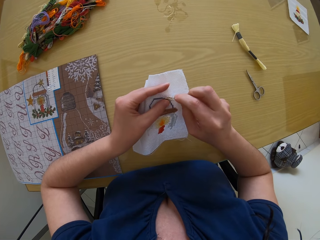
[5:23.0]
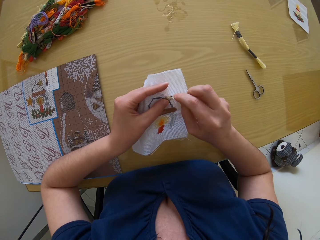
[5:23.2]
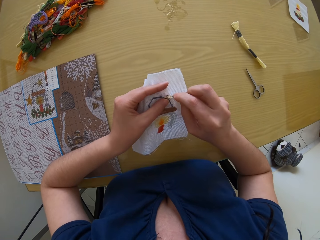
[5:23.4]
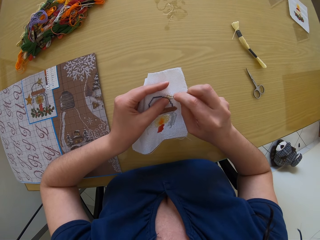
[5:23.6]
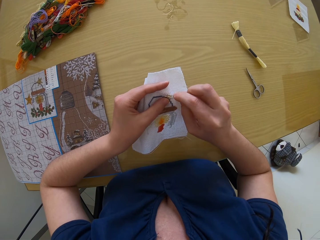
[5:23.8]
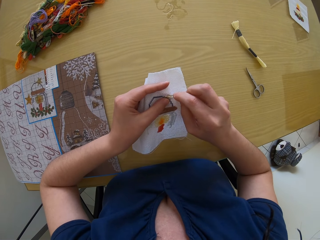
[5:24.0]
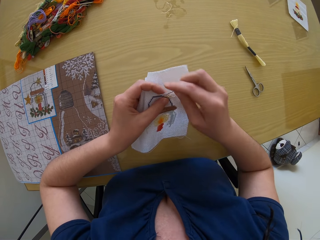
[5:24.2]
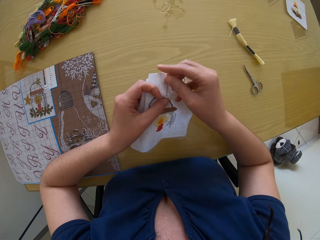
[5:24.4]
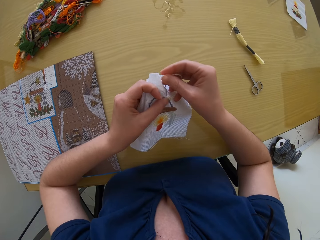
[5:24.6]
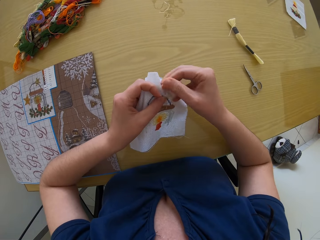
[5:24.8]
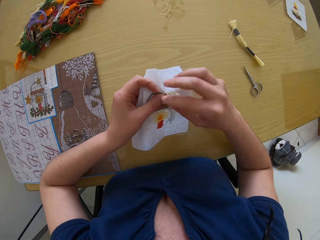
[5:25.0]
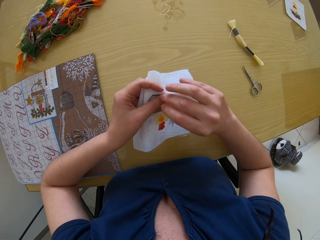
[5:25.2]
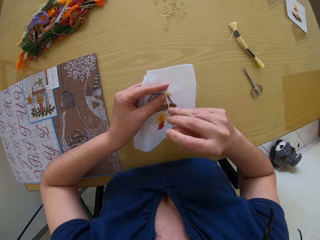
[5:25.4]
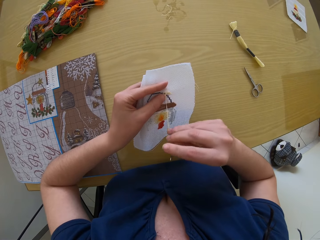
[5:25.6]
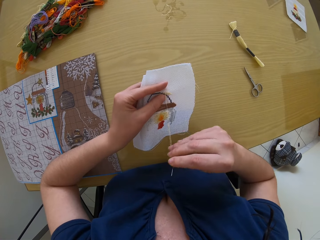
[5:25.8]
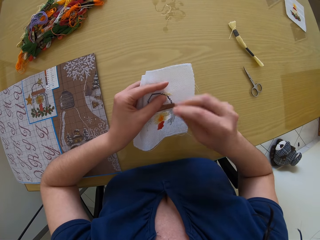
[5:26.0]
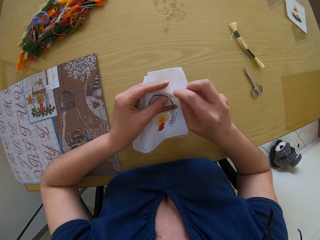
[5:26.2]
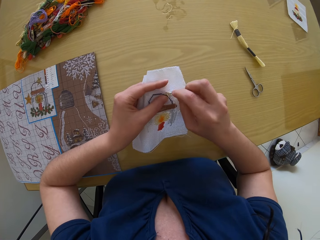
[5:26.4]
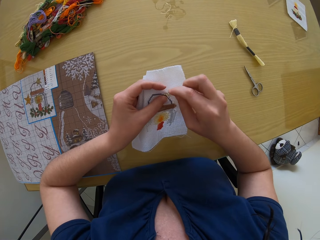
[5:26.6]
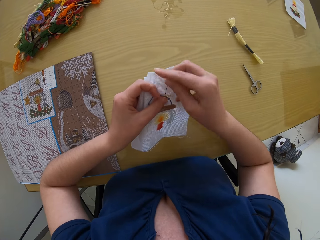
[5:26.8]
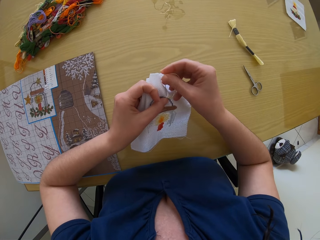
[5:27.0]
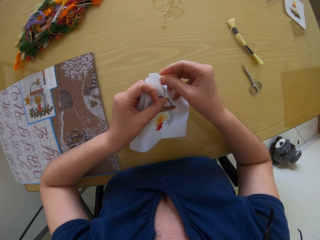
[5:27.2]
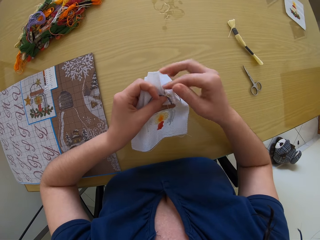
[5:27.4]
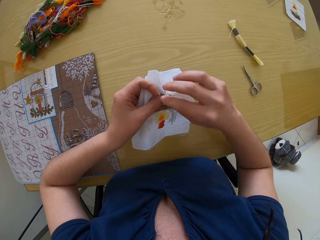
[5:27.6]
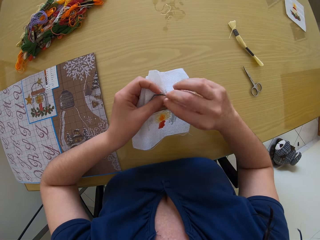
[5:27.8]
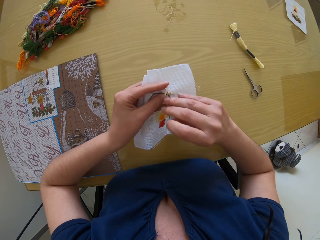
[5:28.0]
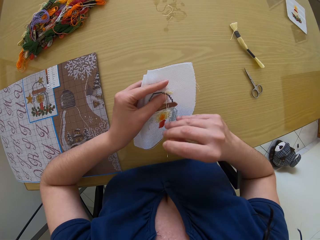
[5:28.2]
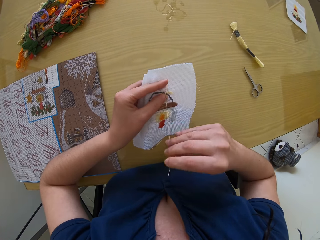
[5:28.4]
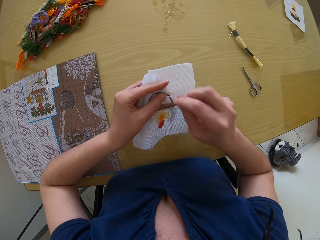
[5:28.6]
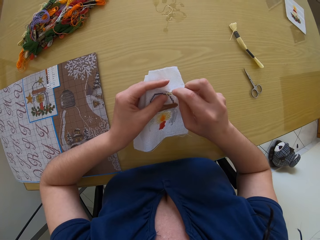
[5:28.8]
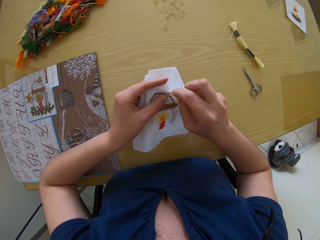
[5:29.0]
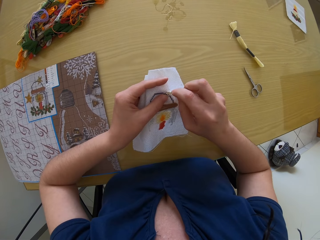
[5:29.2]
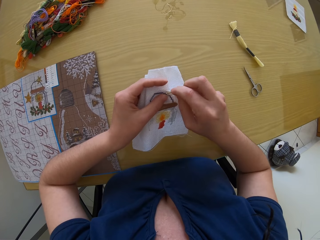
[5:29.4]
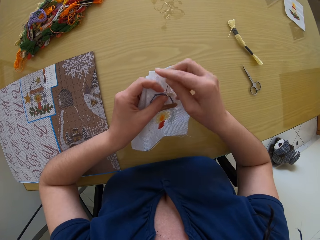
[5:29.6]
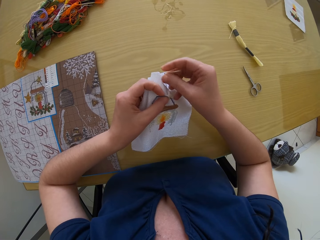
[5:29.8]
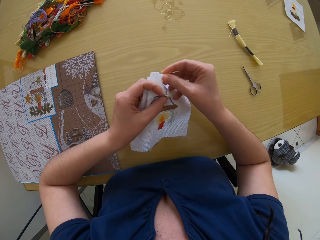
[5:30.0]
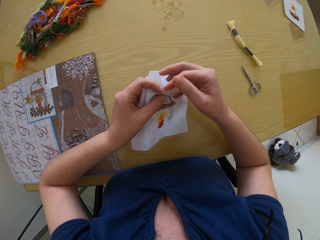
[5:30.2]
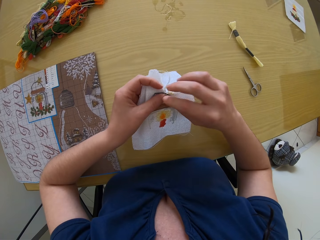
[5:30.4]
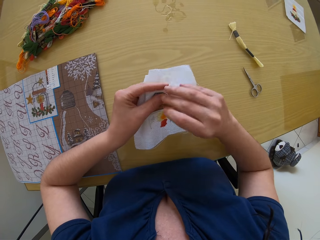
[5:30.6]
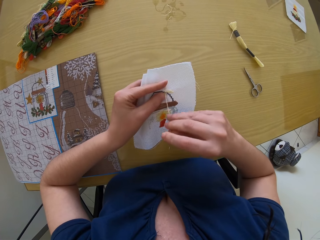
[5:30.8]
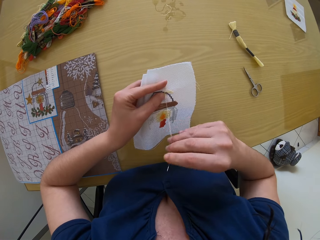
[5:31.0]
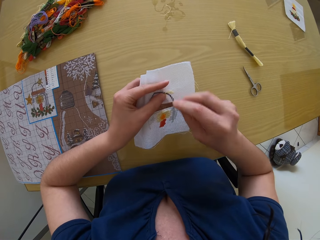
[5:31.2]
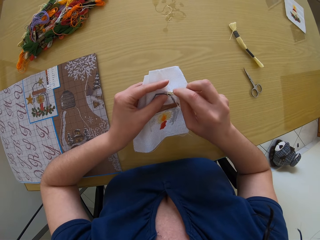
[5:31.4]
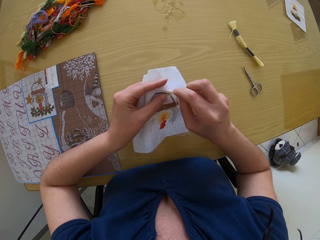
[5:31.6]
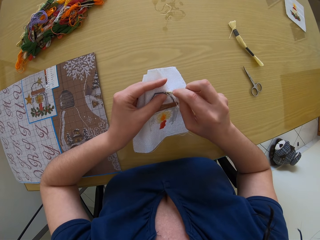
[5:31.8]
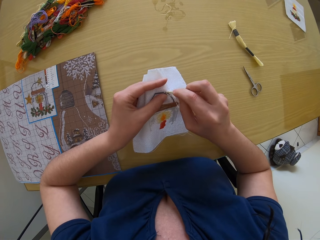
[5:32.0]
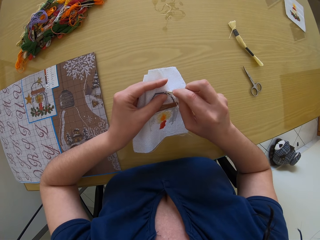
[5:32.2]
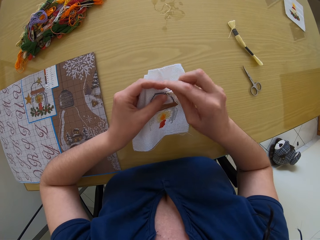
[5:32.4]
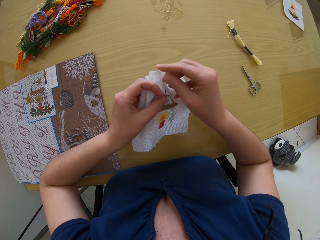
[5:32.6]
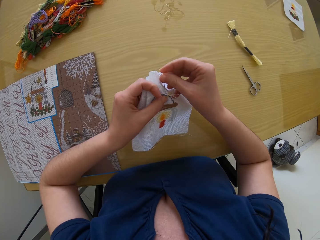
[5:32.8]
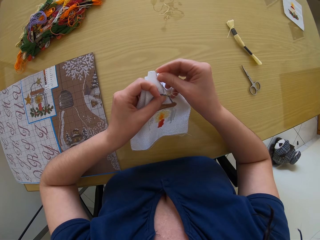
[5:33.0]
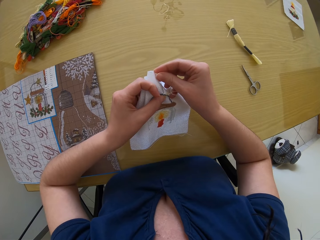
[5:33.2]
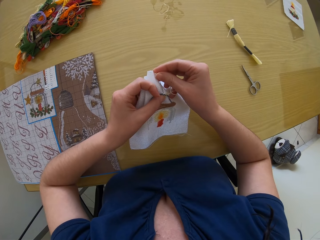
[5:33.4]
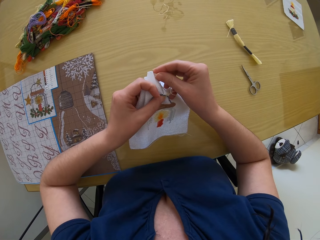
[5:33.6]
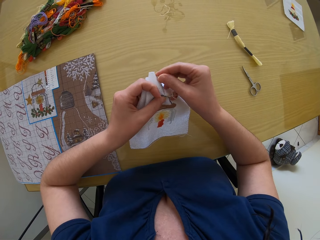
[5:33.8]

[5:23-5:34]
The camera wearer moves the needle. They sew the cloth with the needle. They pull the needle. They move the right hand. They sew the cloth with the needle. They pull the needle. They move the right hand. They sew the cloth with the needle. They pull the needle. They move the right hand. They sew the cloth with the needle.

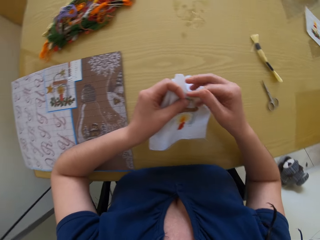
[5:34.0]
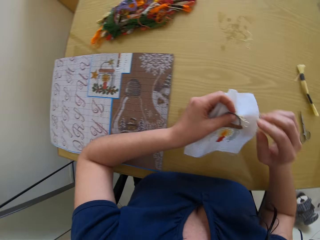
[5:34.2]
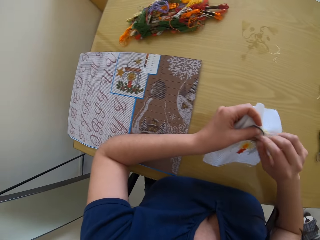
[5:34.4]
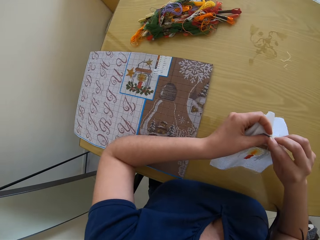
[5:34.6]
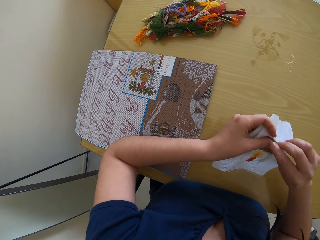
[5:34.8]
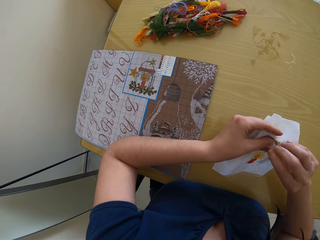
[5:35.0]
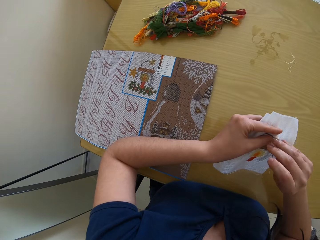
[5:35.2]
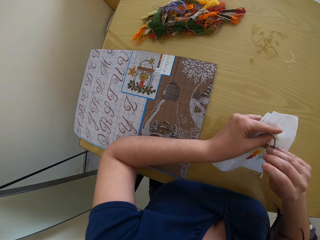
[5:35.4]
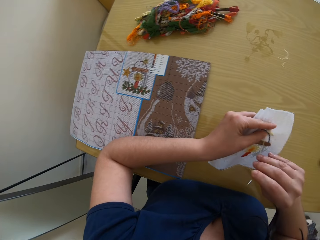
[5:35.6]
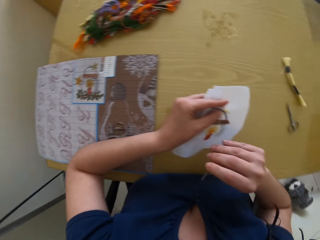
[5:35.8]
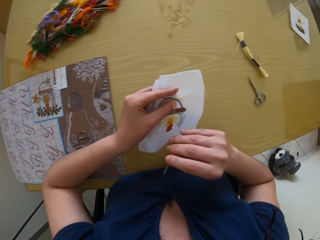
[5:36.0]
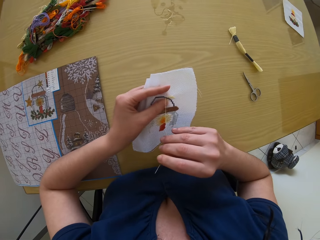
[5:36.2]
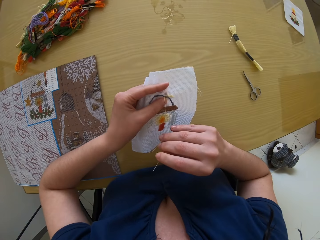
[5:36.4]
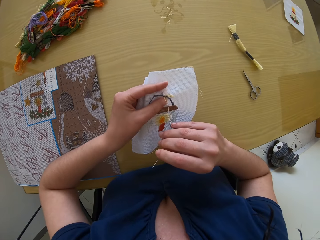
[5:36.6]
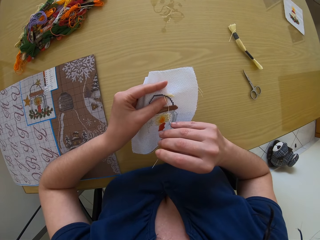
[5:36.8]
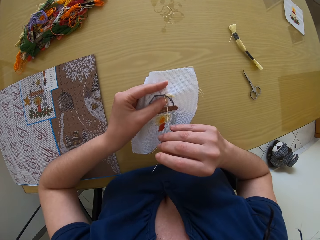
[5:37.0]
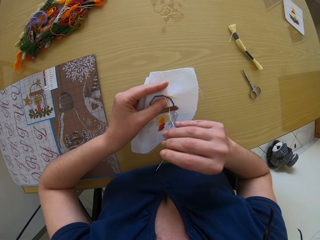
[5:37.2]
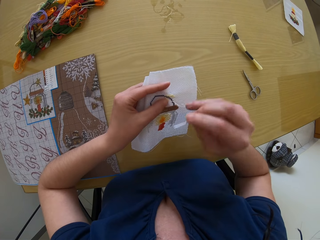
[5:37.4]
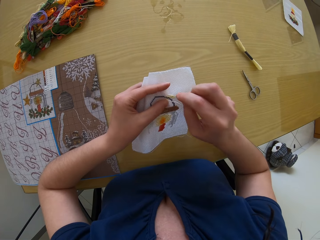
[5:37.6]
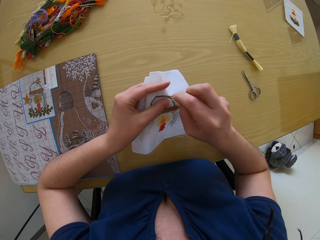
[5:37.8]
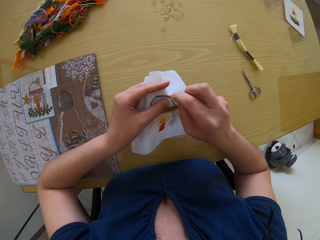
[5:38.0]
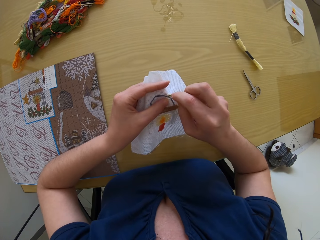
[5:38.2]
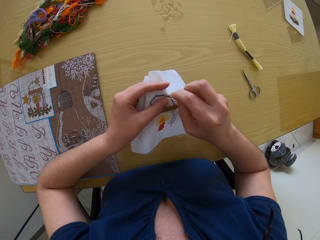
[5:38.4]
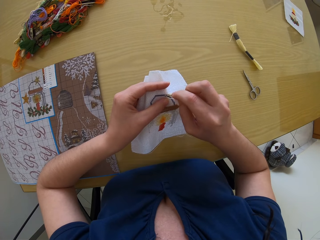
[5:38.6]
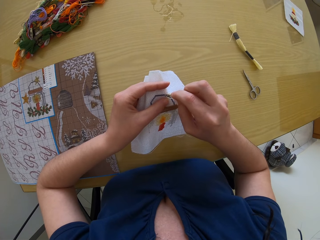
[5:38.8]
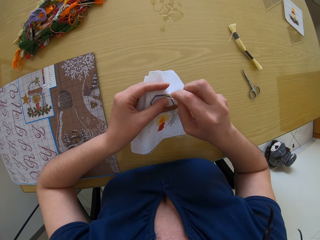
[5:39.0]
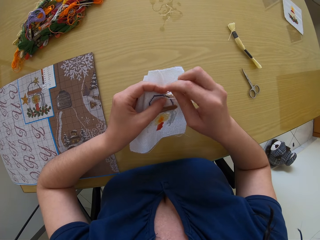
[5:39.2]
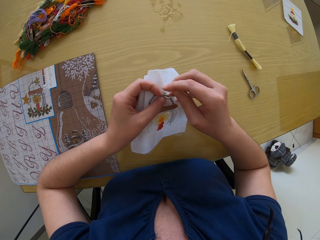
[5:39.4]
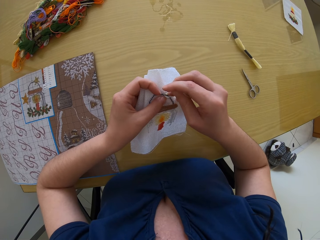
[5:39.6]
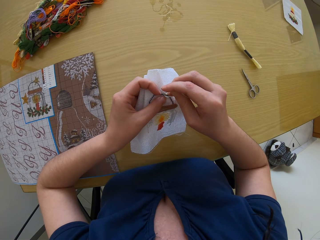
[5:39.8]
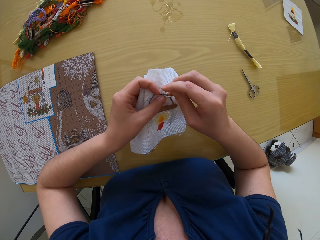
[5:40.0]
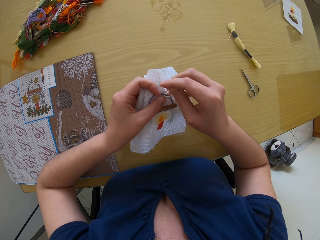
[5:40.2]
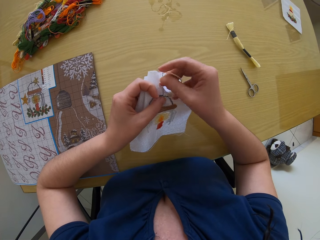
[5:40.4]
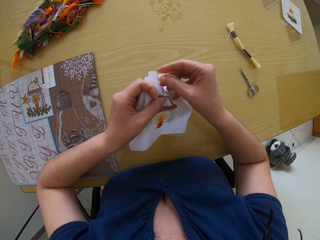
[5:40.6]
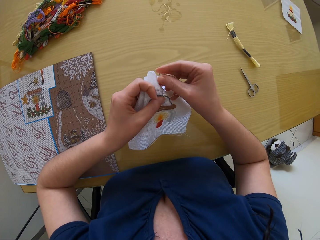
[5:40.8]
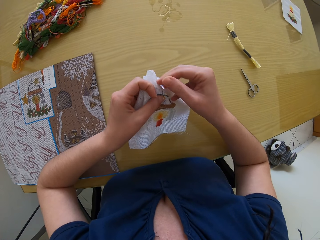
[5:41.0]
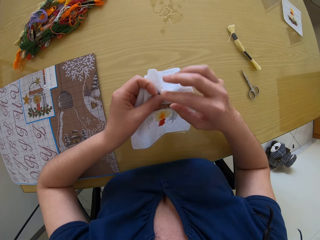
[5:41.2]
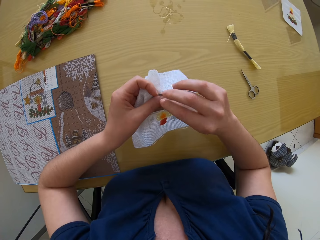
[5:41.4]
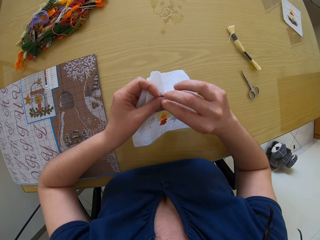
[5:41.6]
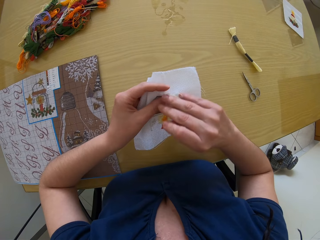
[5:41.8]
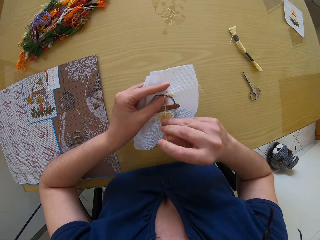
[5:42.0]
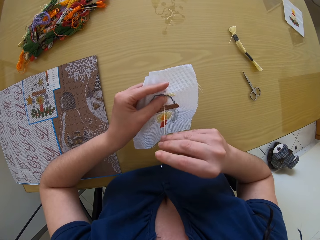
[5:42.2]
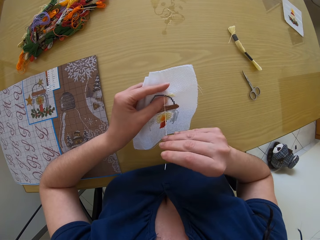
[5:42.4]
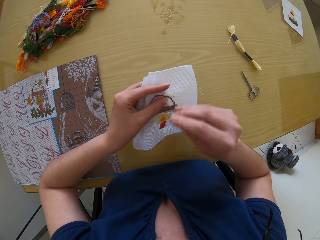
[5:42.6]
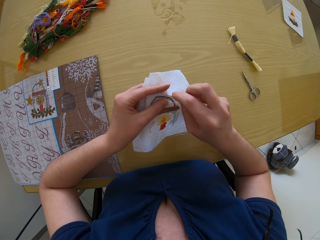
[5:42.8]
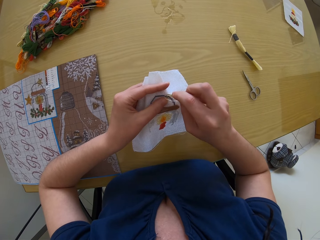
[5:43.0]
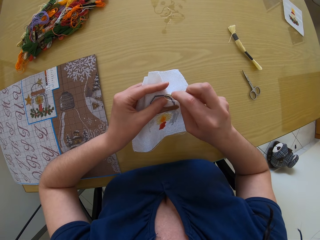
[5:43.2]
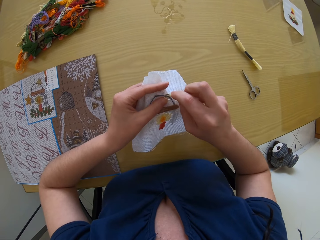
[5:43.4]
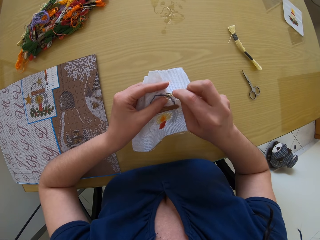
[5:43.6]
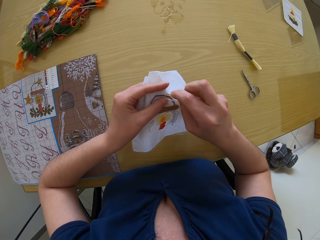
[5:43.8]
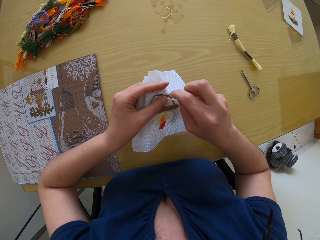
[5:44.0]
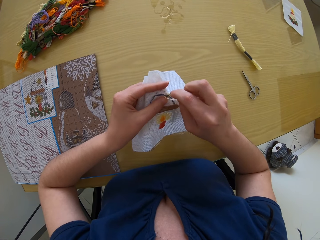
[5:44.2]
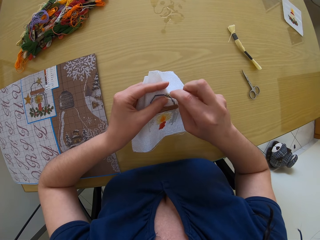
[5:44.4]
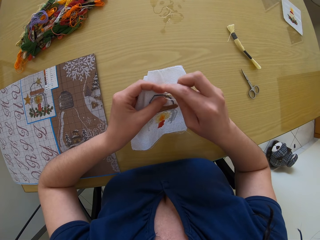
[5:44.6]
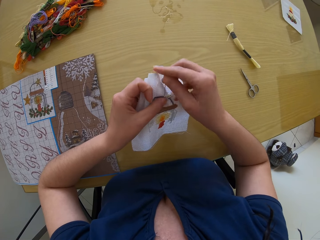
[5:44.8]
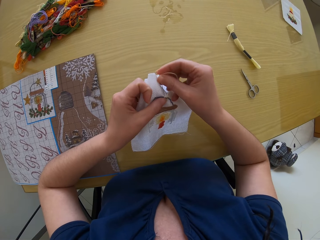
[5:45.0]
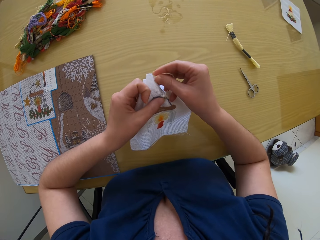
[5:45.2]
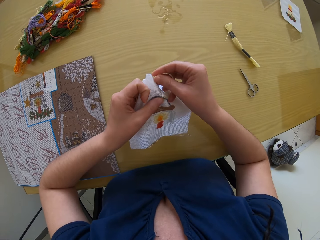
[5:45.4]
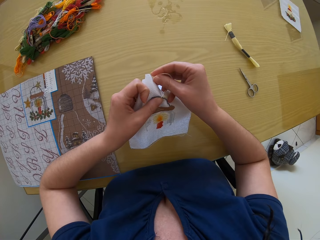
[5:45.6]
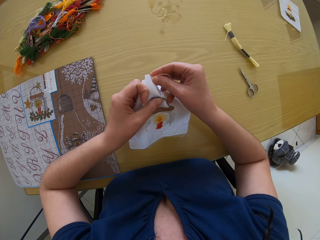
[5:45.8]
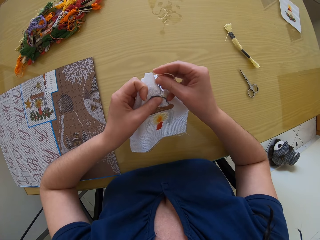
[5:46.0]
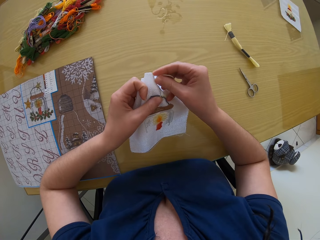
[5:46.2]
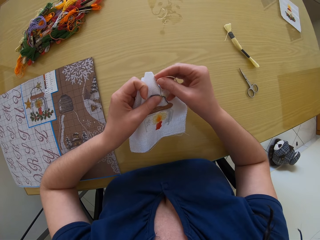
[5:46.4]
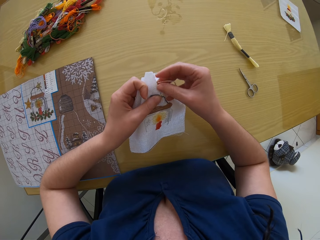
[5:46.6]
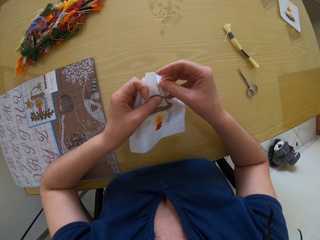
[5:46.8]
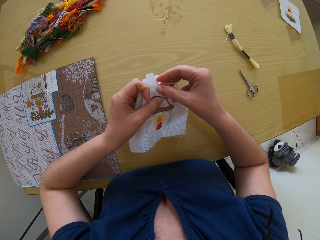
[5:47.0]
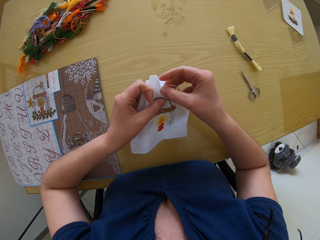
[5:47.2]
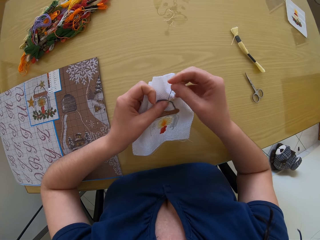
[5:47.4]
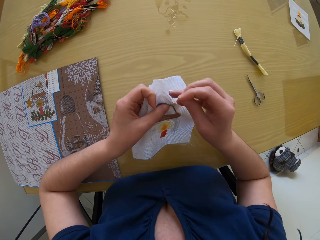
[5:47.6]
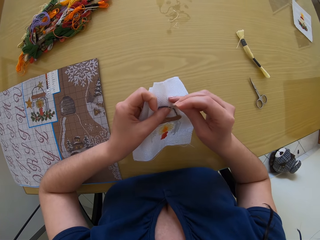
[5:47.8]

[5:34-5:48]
The camera wearer pulls the needle. They look at the cloth. They move the right hand. They sew the cloth with the needle. They pull the needle. They move the right hand. They sew the cloth with the needle.
